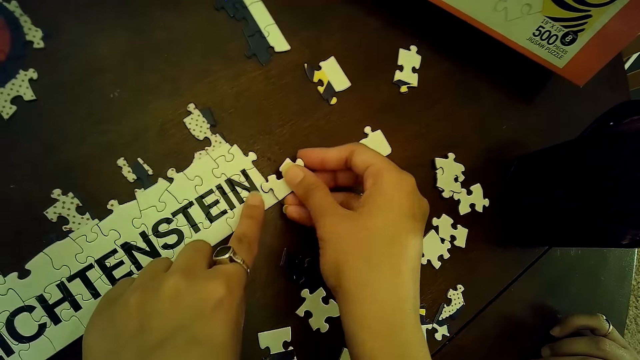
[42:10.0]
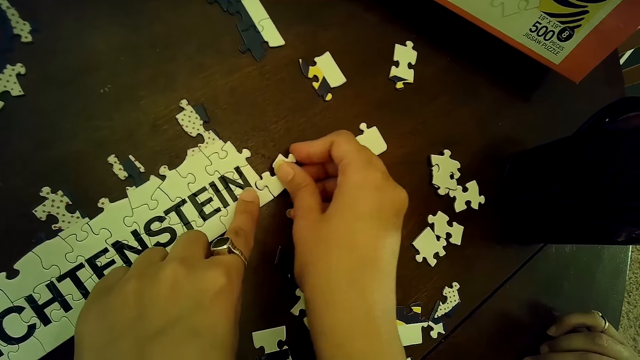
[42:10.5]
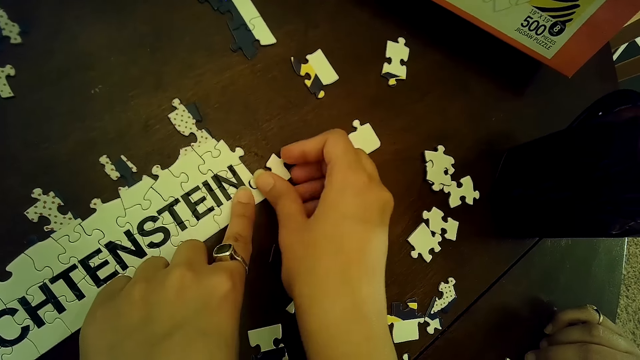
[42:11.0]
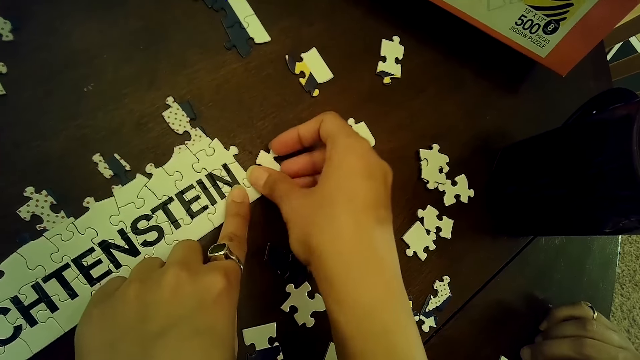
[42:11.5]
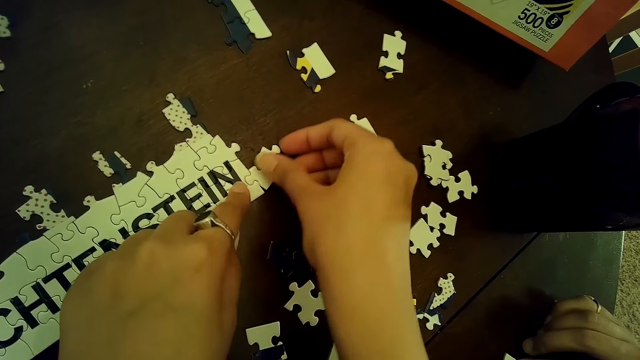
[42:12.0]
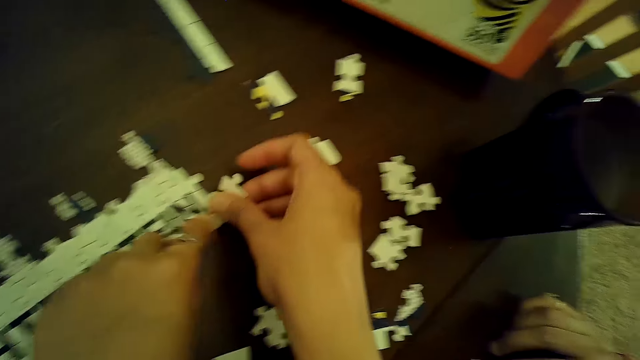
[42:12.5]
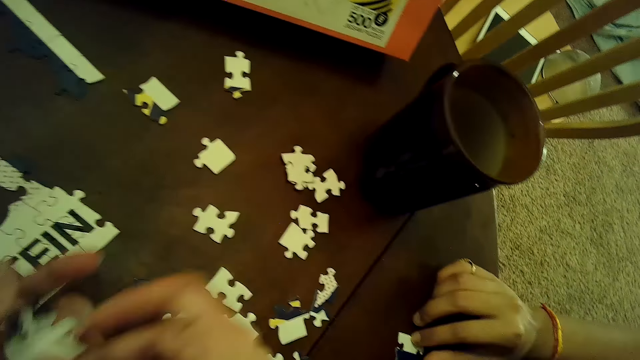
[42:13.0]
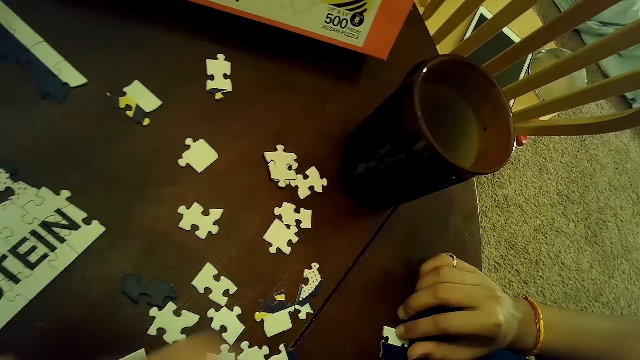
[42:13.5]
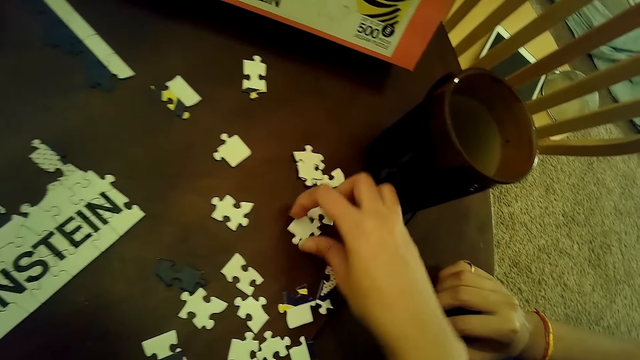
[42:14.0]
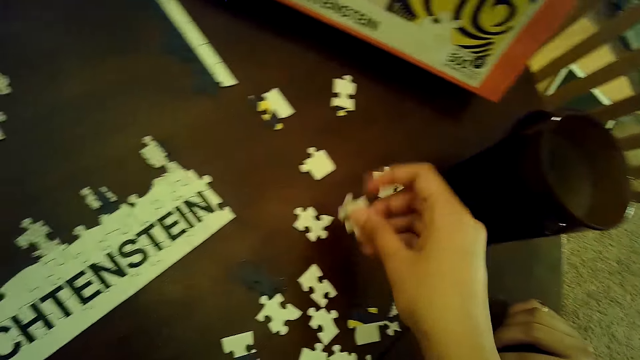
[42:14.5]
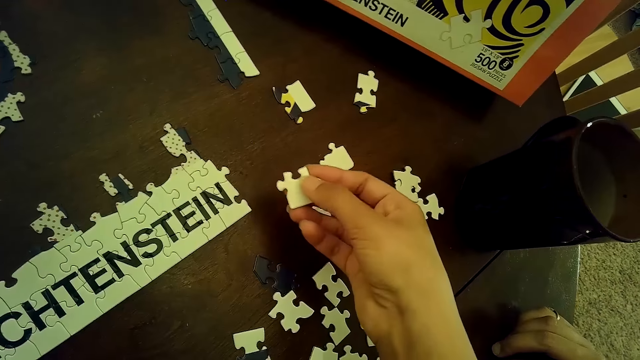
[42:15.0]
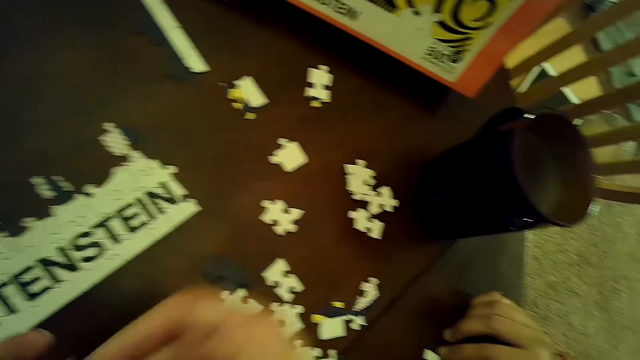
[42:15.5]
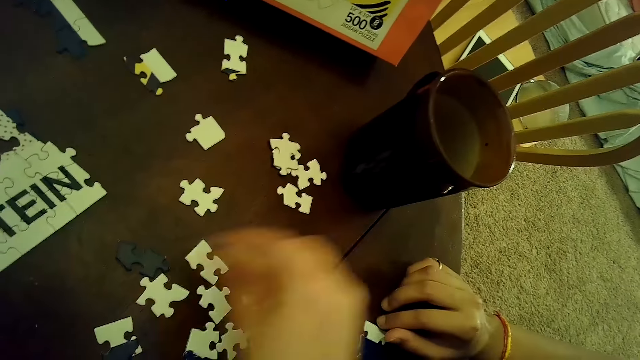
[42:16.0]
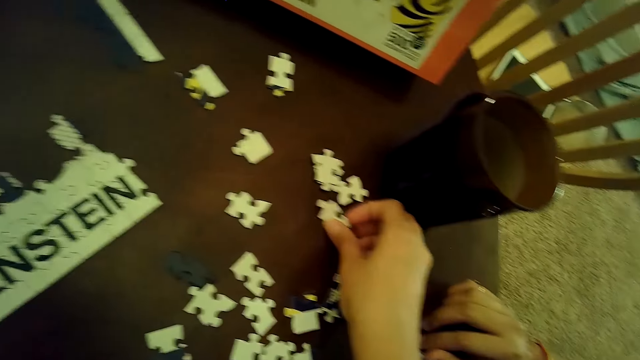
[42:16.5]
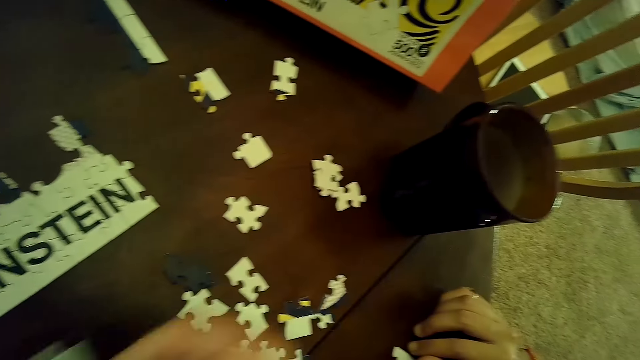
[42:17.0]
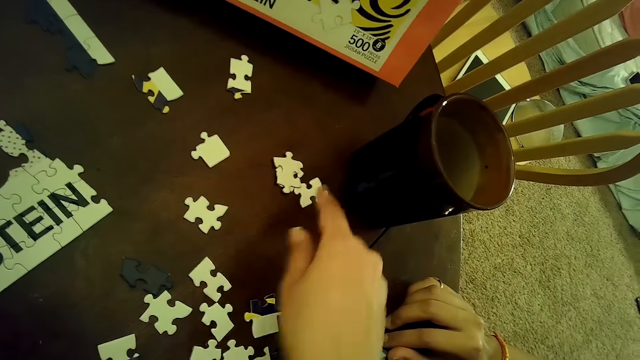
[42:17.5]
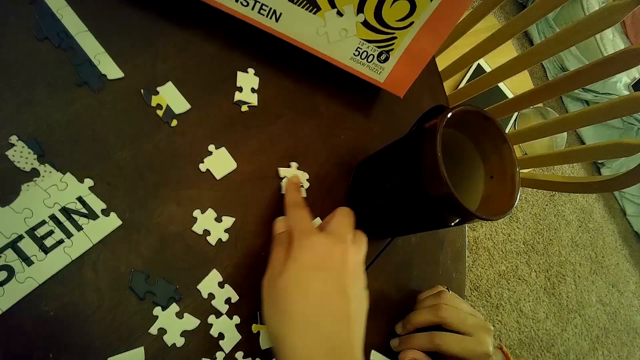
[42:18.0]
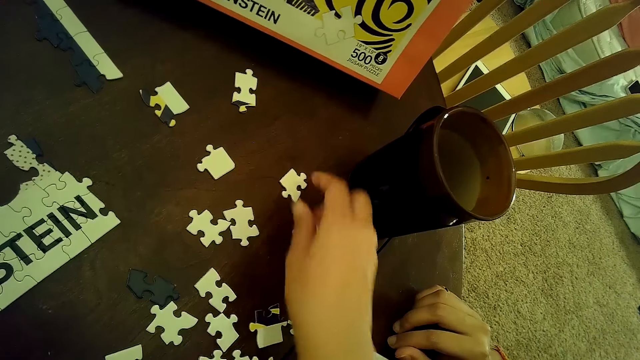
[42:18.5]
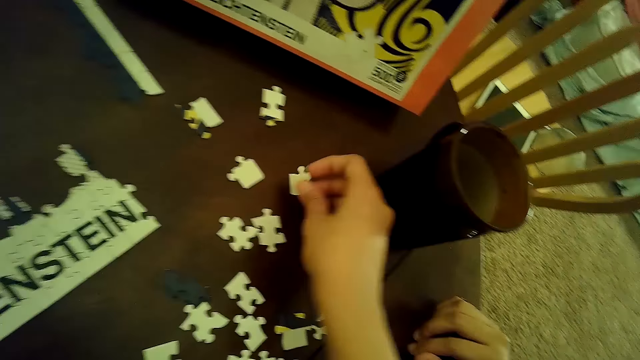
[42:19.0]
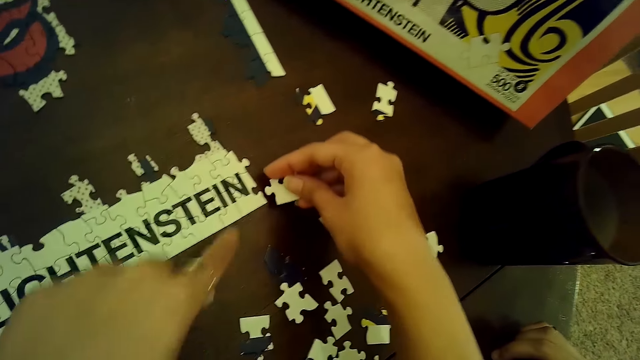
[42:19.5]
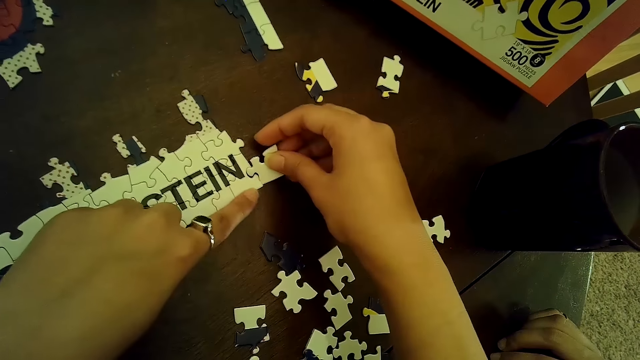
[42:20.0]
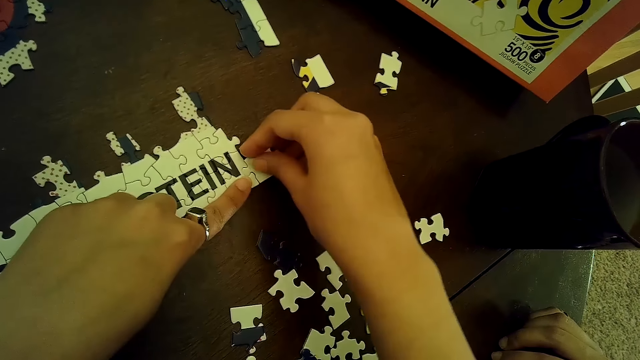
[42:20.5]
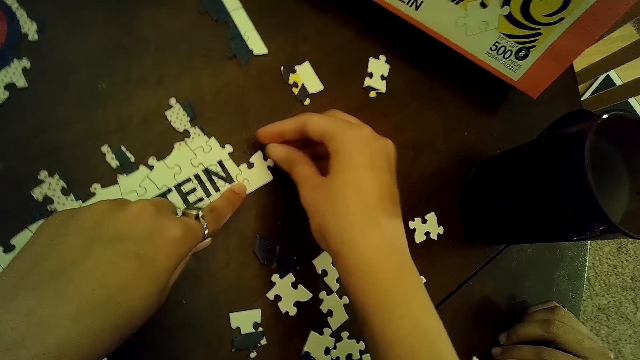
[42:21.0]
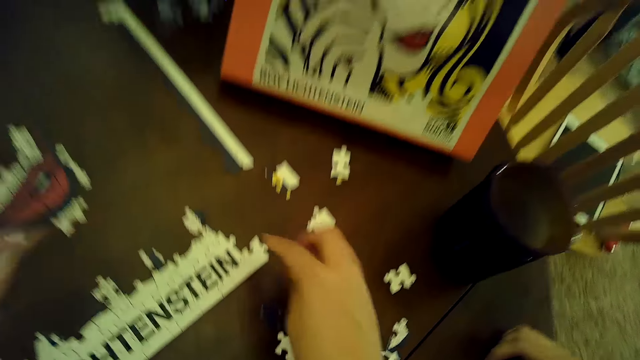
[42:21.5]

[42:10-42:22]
The camera wearer connects the puzzle piece to the puzzle with both hands. She removes the puzzle piece with her right hand. She picks the puzzle piece from the table with her right hand. She picks the puzzle piece from the table with her right hand again. She moves the puzzle piece on the table with her right hand. She moves the puzzle piece with her right hand again. She picks the puzzle piece from the table with her right hand. She picks a card on the puzzle. She connects the puzzle piece to the puzzle with both hands.

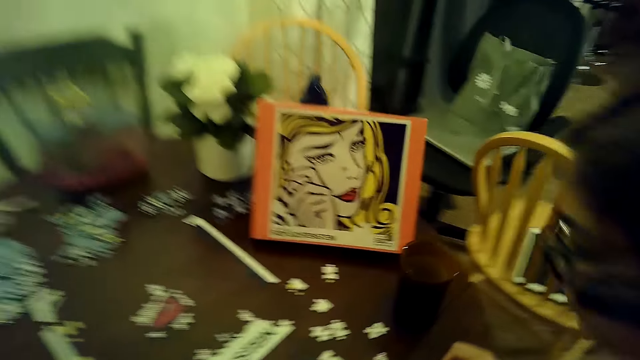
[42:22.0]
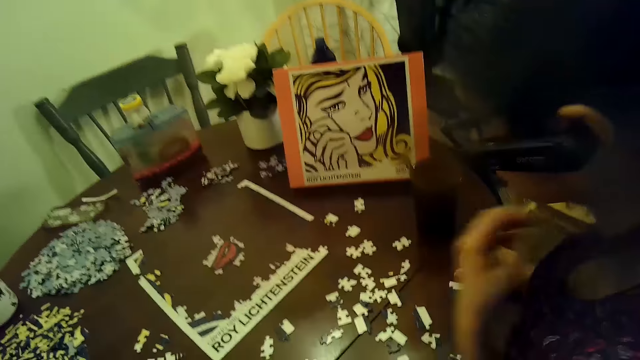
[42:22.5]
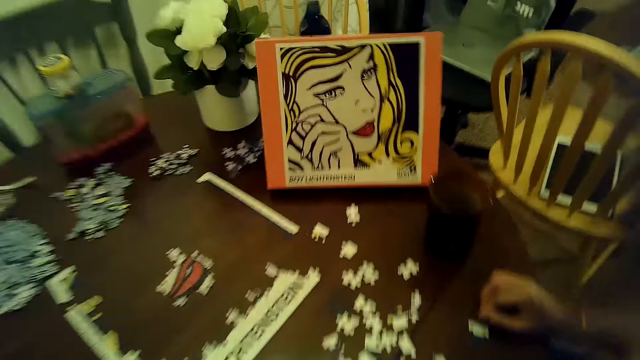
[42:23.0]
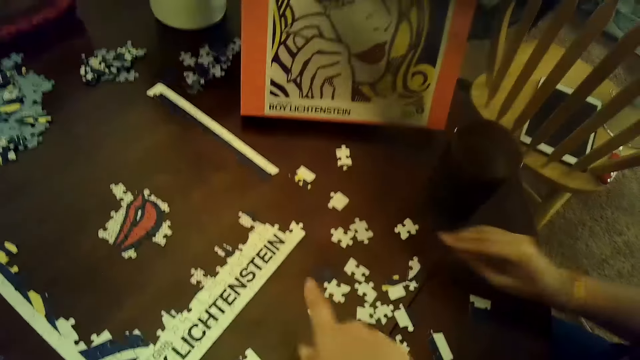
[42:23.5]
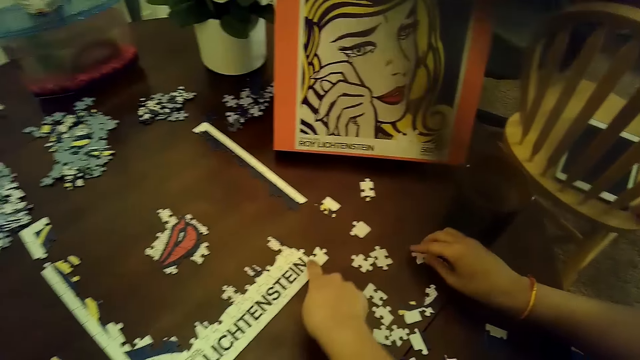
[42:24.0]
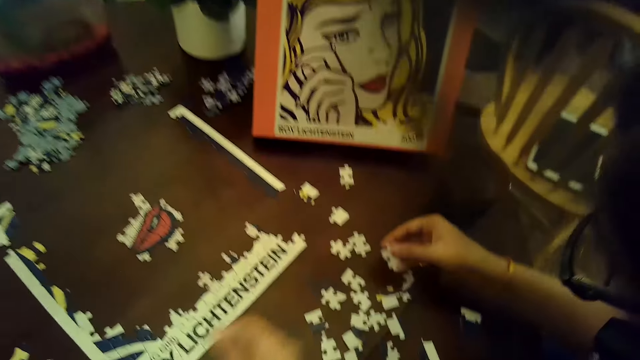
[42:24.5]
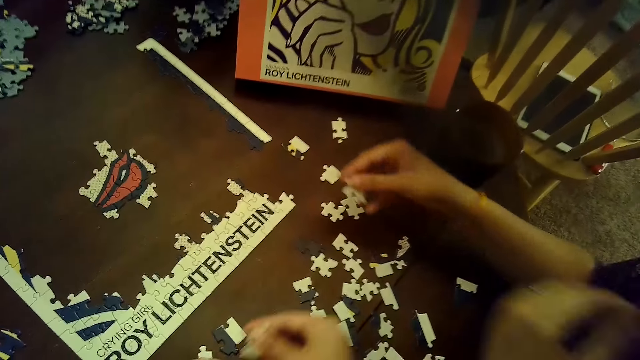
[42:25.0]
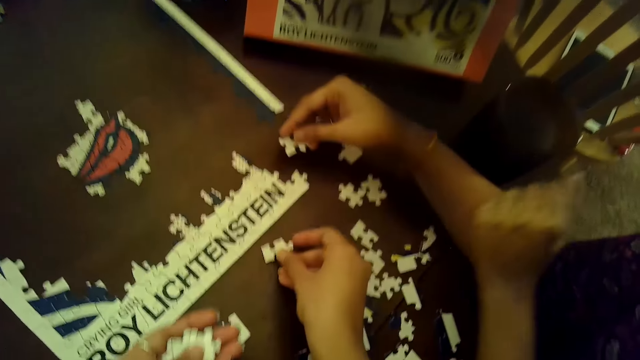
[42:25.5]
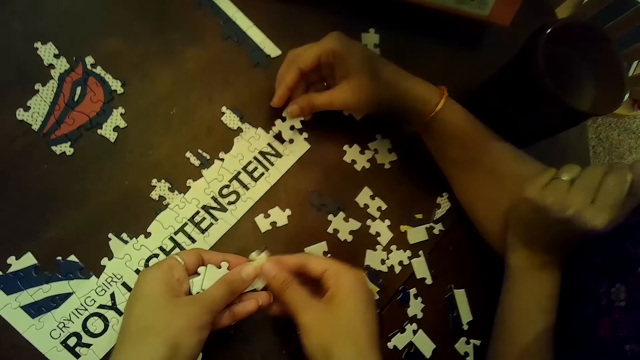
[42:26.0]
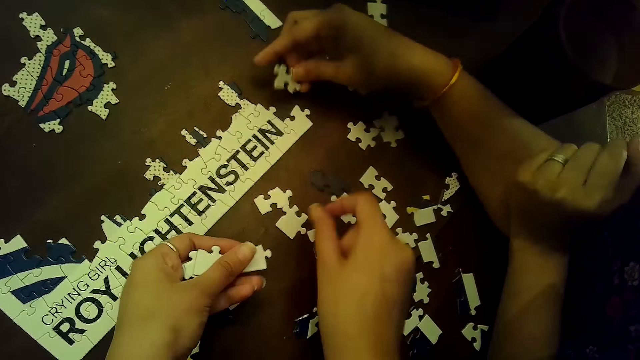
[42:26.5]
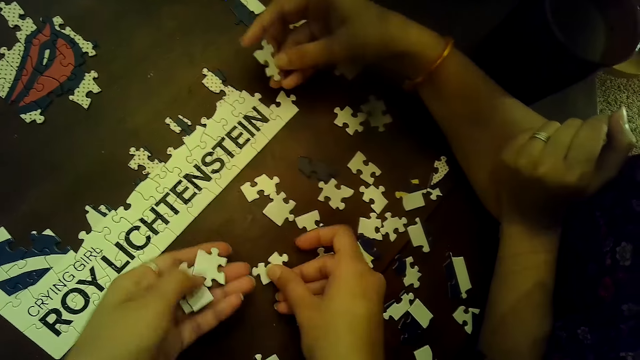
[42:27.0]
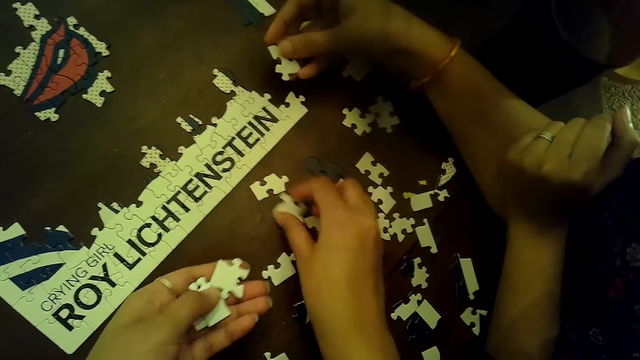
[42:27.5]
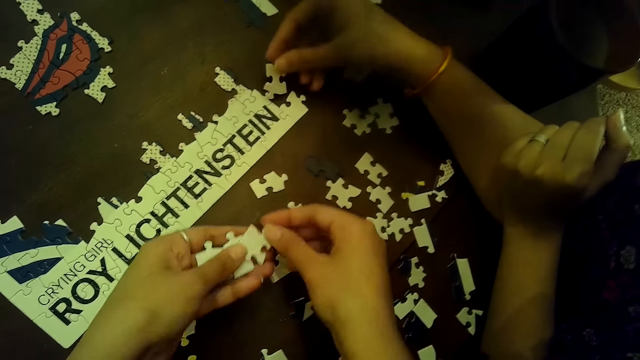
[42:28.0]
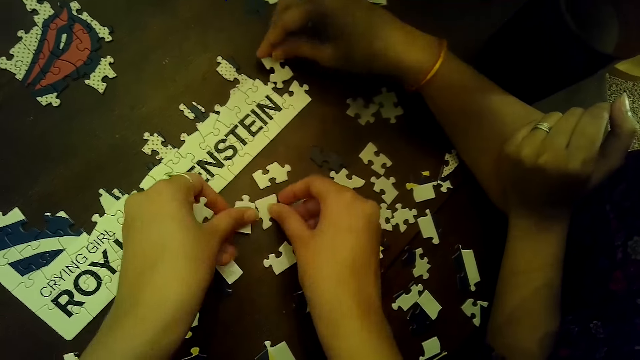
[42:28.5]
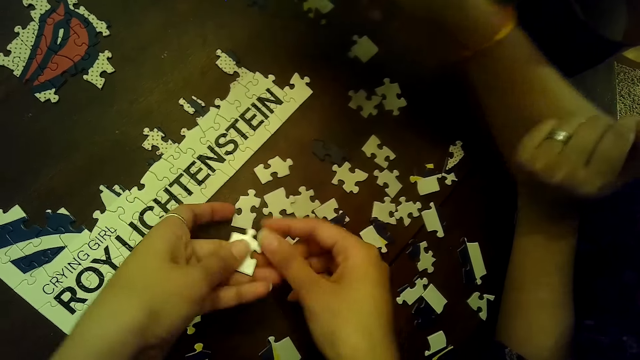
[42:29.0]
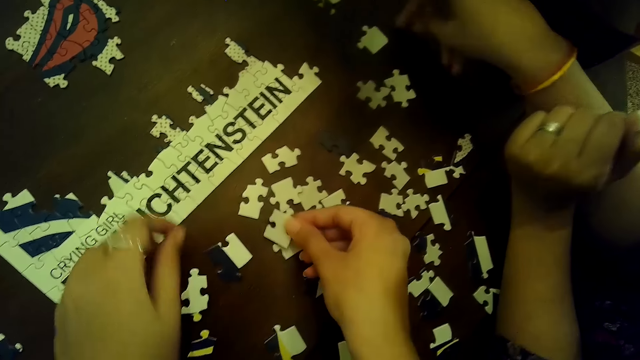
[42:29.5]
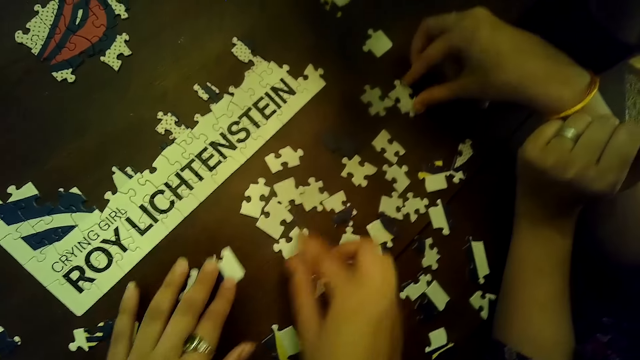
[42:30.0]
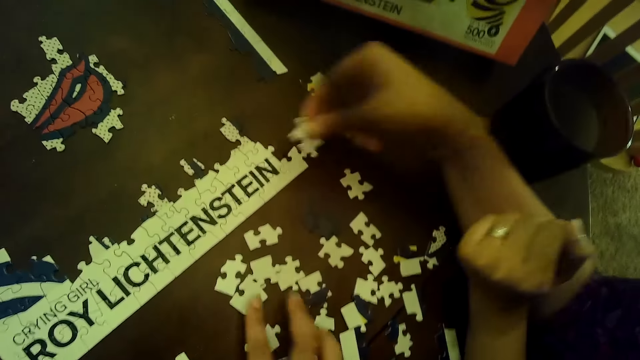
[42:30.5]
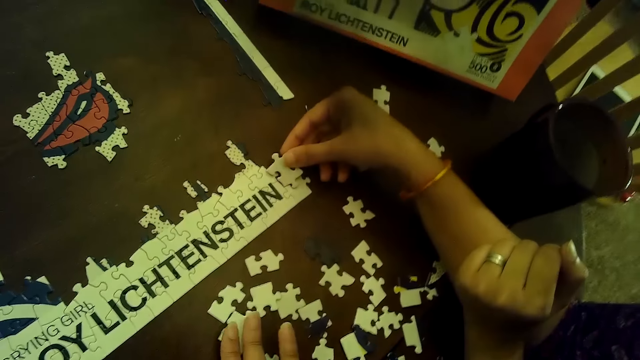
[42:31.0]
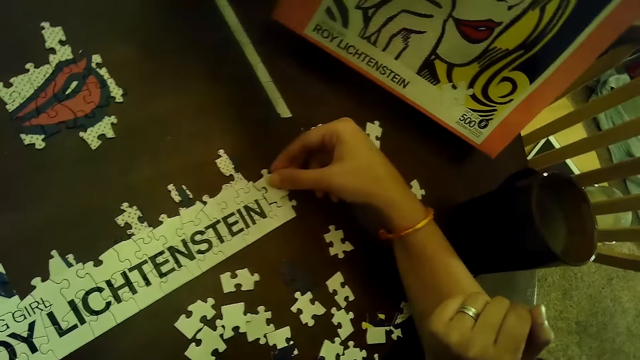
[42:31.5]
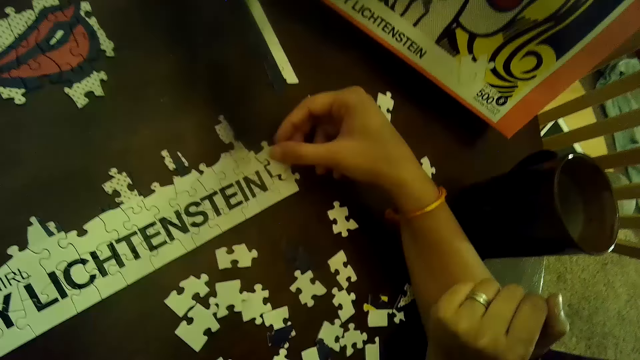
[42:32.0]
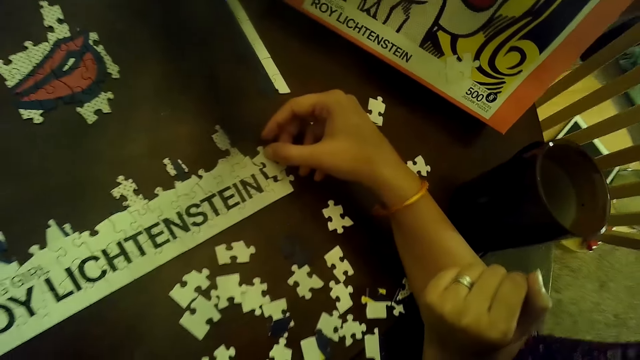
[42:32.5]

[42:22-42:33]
A woman scratches her neck with her left hand. The woman picks a puzzle piece from the table with her right hand. The camera wearer points at a card on the table. She places the puzzle piece on the table with her right hand. The woman places the puzzle piece on the puzzle with her right hand. The camera wearer passes the puzzle piece from her left hand to her right hand. She places the puzzle piece on the table with her right hand. She places the puzzle piece on the table with her right hand again. She passes the puzzle piece from her left hand to her right hand. She places the puzzle piece on the table with her right hand. She moves the puzzle piece with her right hand. She passes the puzzle piece from her left hand to her right hand. She places the puzzle pieces on the table with both hands. The woman removes the puzzle piece with her right hand. The camera wearer passes the puzzle piece from her left hand to her right hand. She places the puzzle piece on the table with her right hand. The woman picks the puzzle piece from the table with her right hand and places the puzzle piece on the puzzle with her right hand.
